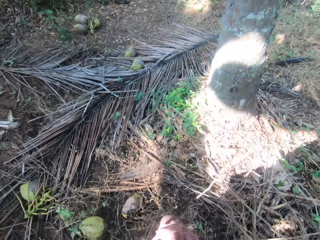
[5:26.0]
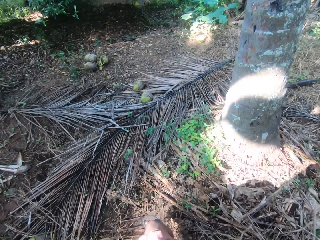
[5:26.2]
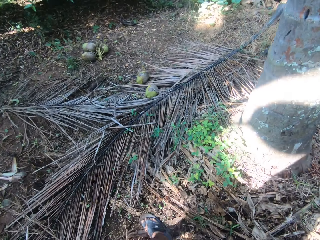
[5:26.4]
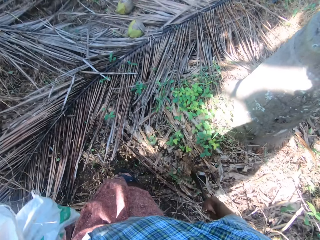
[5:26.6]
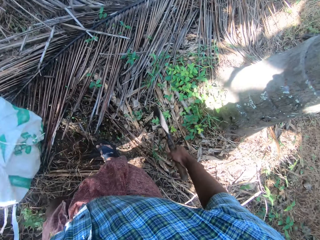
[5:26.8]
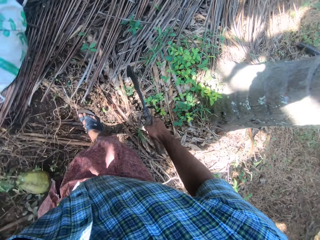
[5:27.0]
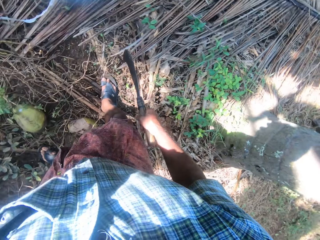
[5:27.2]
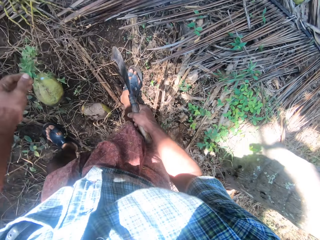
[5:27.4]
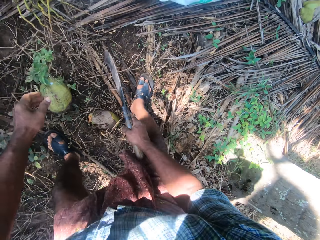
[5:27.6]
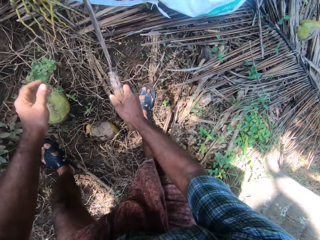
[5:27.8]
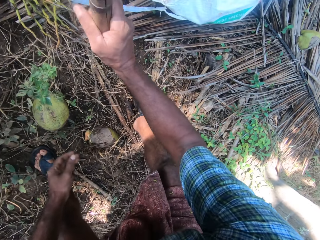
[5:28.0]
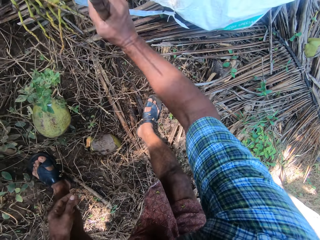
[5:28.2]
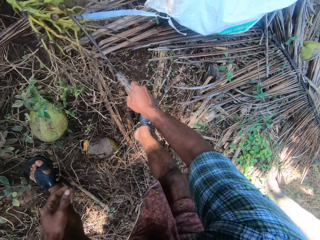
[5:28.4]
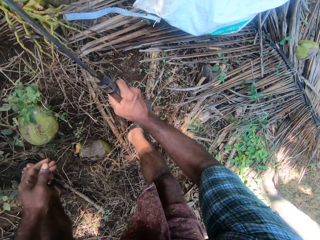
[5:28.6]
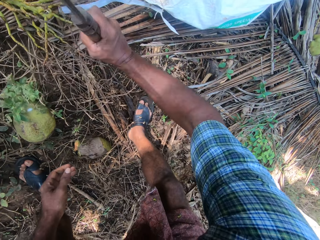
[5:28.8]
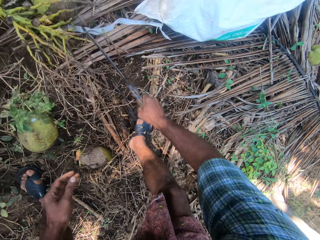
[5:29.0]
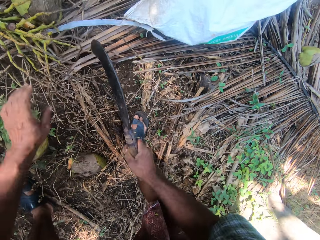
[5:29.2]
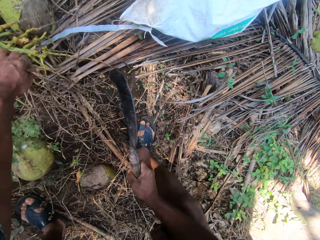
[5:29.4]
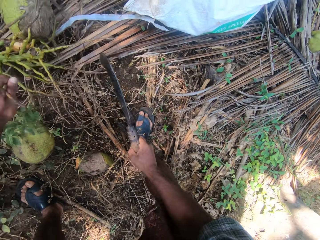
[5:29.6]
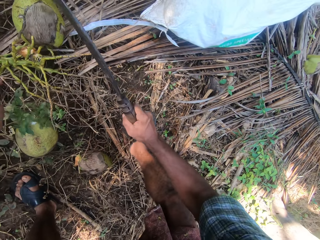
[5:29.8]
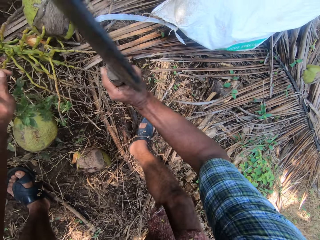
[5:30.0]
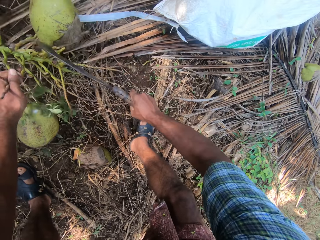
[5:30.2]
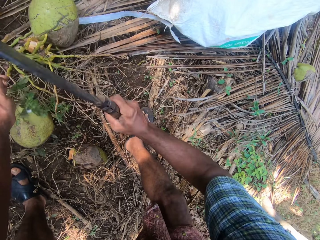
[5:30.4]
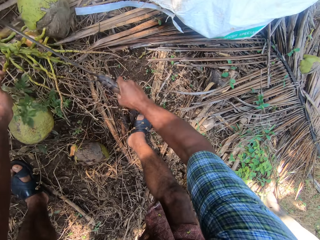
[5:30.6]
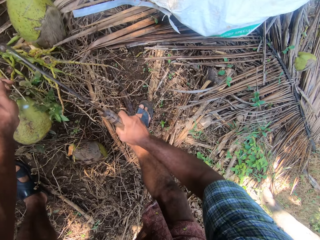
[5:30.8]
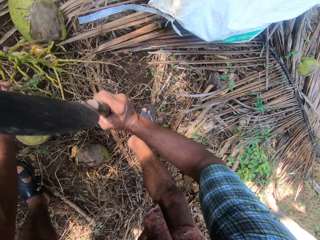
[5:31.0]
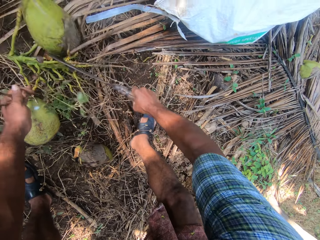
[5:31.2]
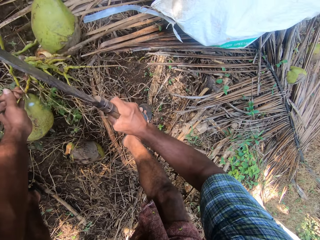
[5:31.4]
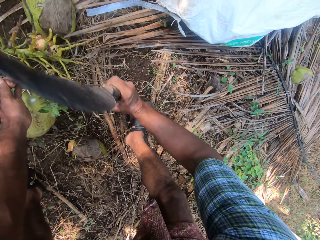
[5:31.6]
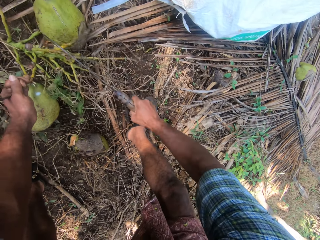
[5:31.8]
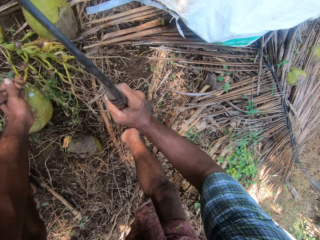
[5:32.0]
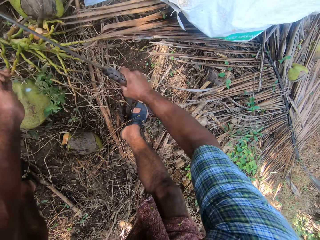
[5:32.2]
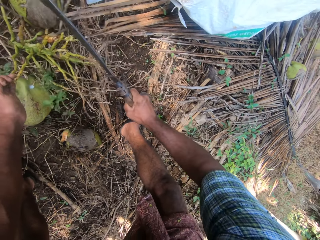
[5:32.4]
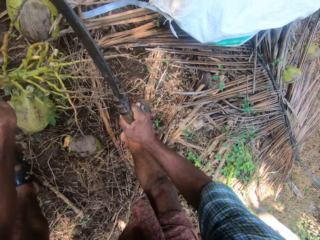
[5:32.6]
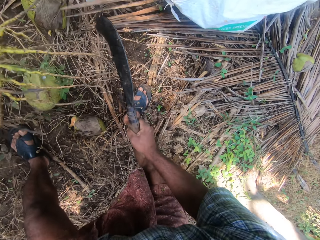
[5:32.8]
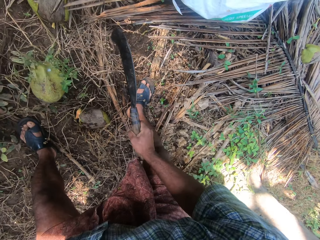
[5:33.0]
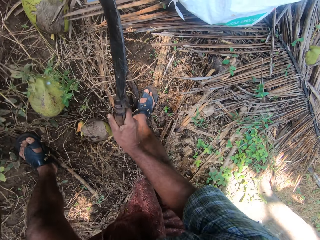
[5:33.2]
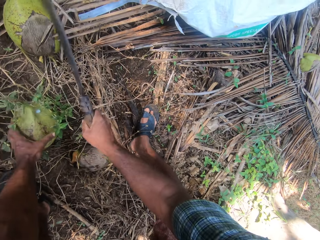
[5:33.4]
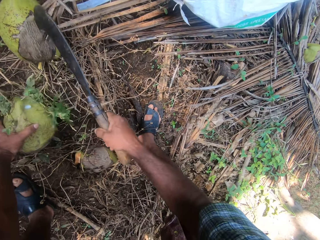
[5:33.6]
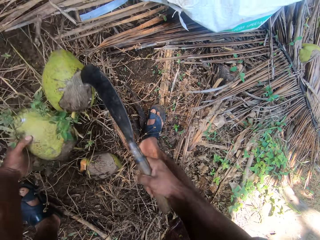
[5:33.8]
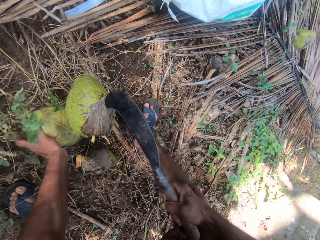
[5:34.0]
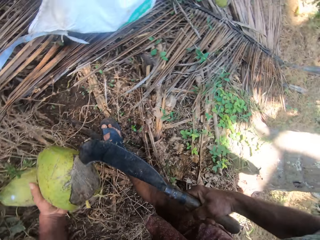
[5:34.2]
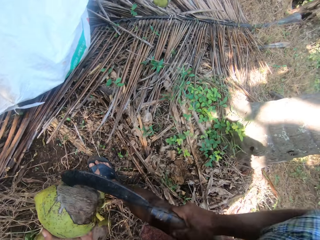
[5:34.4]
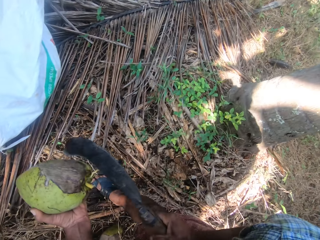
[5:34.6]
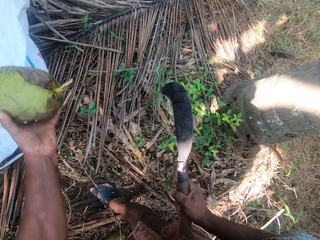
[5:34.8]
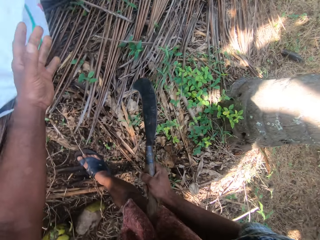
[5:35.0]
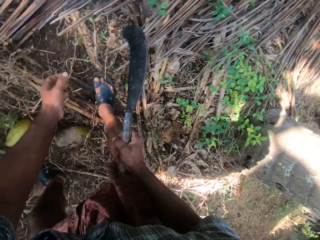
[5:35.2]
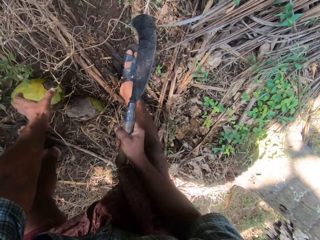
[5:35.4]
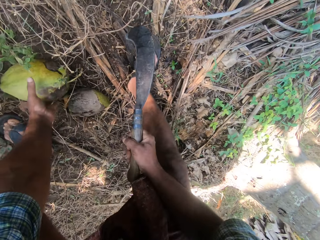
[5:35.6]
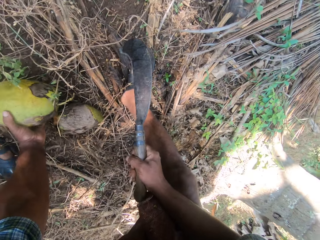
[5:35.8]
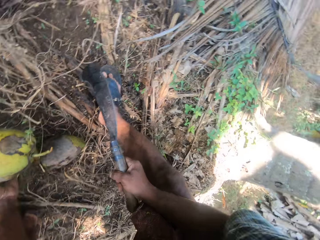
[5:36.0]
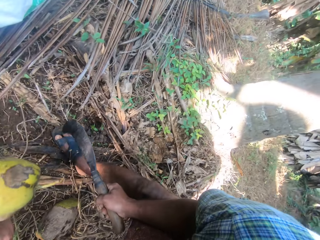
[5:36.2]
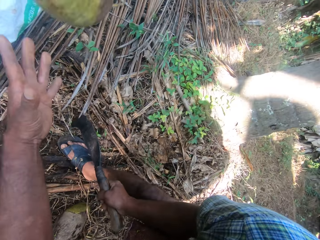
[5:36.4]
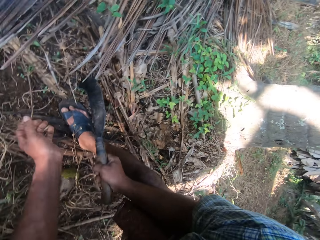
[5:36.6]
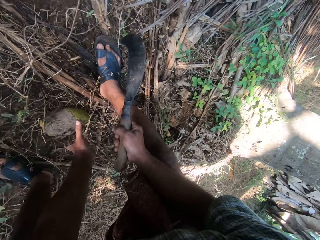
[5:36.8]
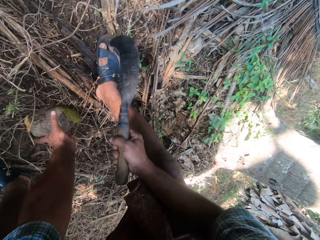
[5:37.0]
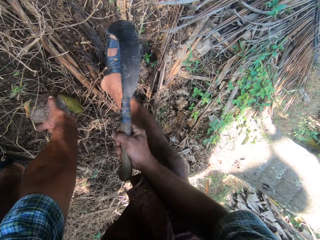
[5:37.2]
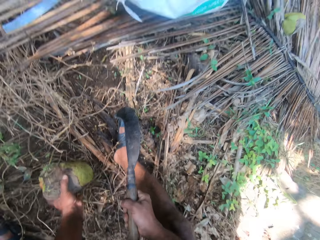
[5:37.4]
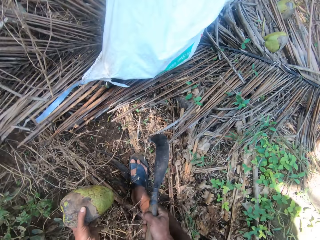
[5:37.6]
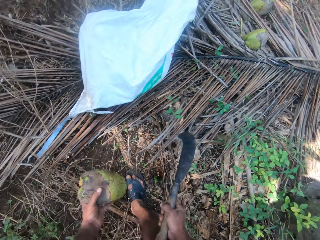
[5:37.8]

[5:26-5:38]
The camera wearer drops the plastic sack on the ground. They cut the branches with a hand sickle. They hold the branches with the left hand and cut the branches holding the fruit with the hand sickle. They throw the branches on the ground. They pick up the coconut with the hand sickle, pick the coconut from the hand sickle, and throw the coconut on the ground. They pick up the coconut with the left hand and throw the coconut on the ground.

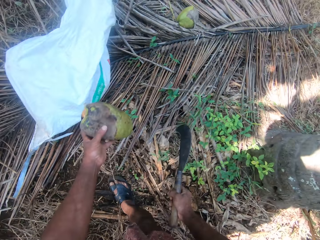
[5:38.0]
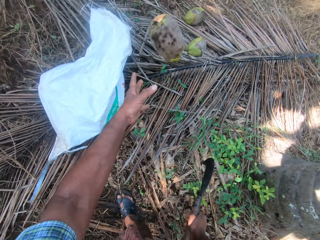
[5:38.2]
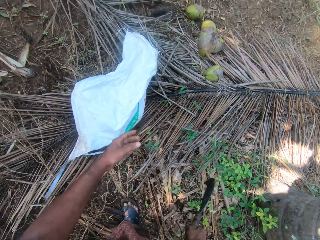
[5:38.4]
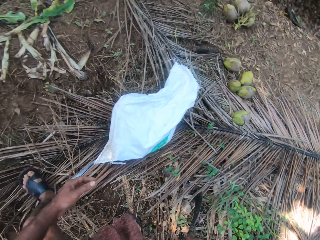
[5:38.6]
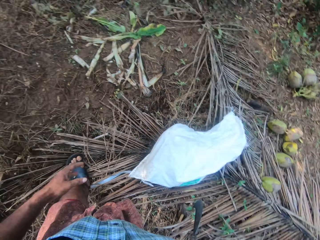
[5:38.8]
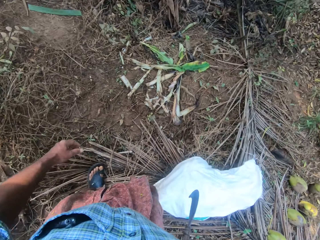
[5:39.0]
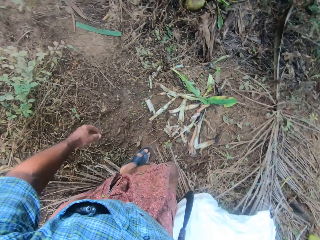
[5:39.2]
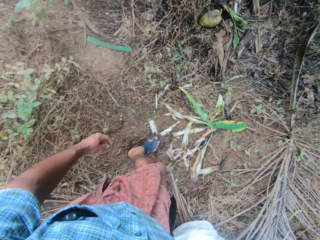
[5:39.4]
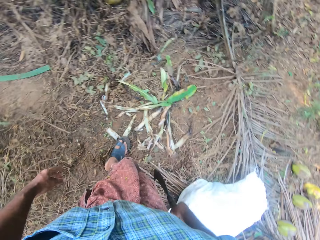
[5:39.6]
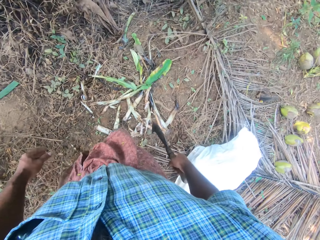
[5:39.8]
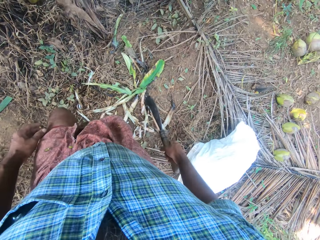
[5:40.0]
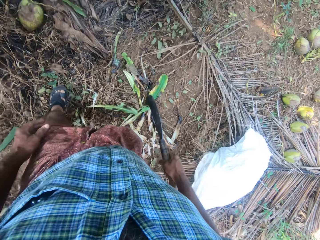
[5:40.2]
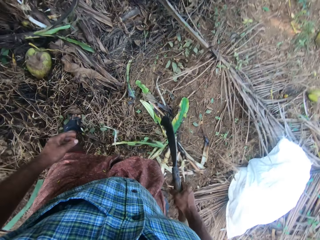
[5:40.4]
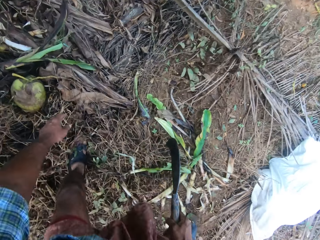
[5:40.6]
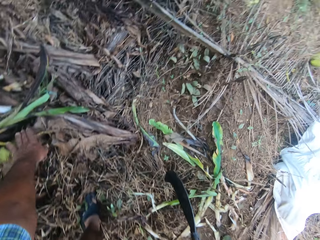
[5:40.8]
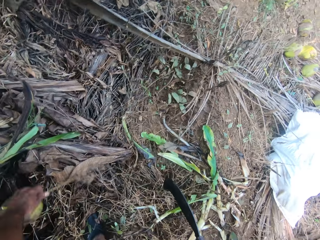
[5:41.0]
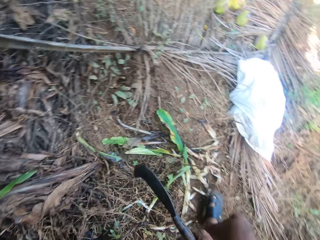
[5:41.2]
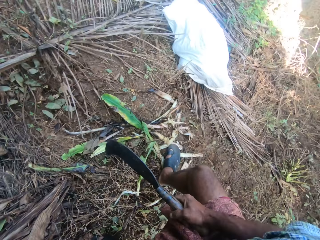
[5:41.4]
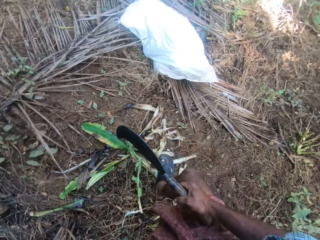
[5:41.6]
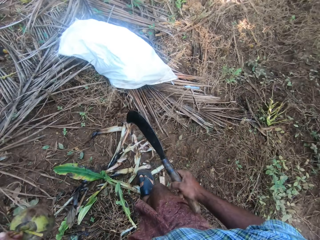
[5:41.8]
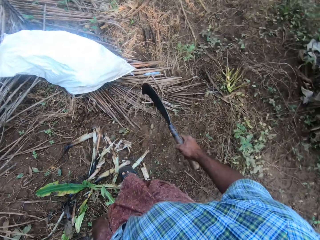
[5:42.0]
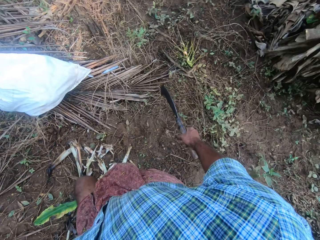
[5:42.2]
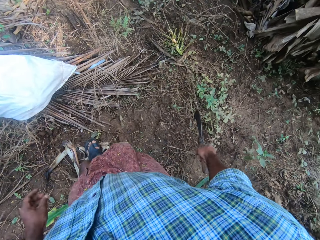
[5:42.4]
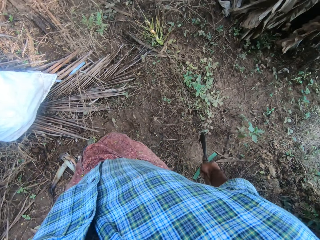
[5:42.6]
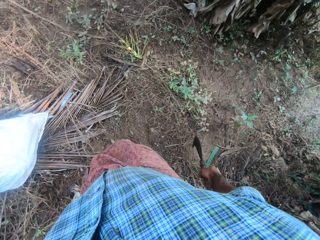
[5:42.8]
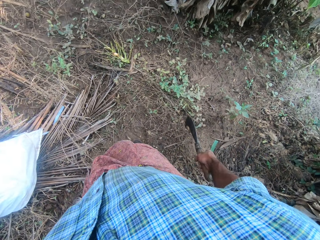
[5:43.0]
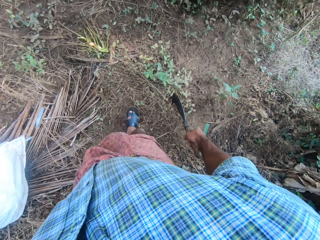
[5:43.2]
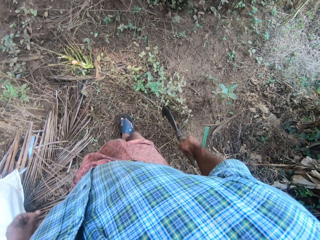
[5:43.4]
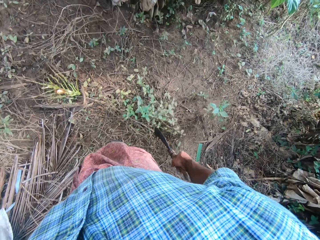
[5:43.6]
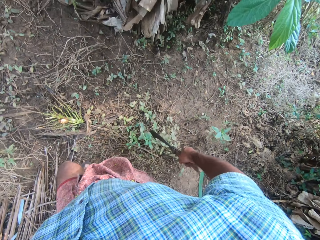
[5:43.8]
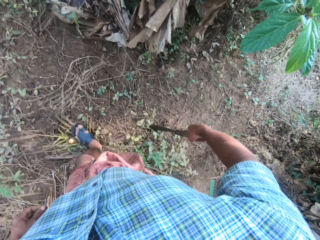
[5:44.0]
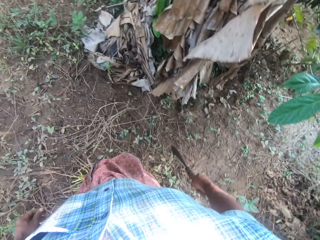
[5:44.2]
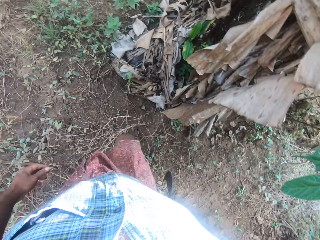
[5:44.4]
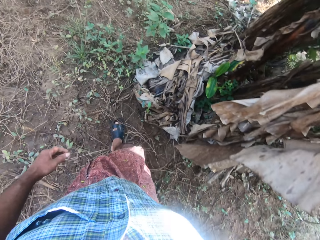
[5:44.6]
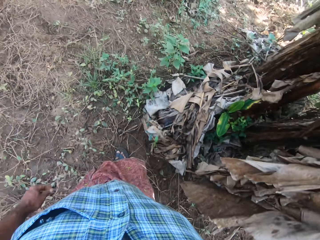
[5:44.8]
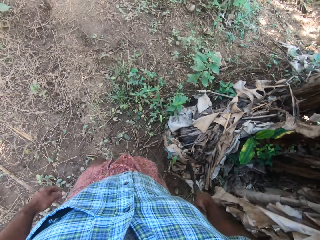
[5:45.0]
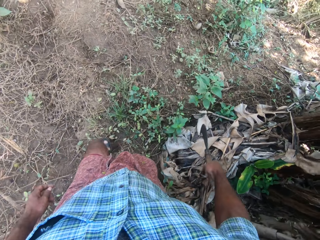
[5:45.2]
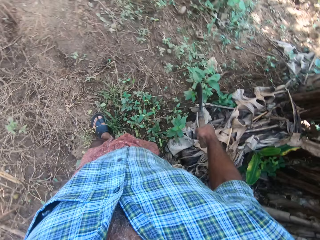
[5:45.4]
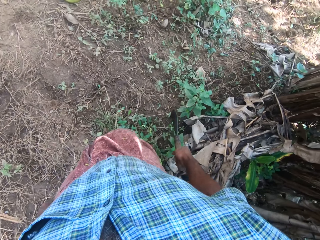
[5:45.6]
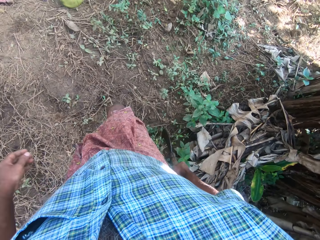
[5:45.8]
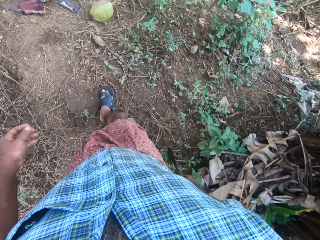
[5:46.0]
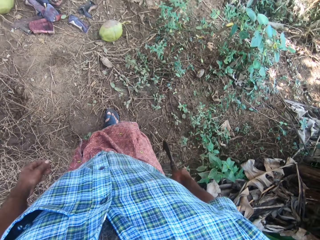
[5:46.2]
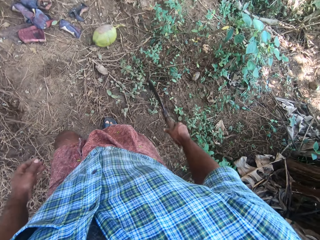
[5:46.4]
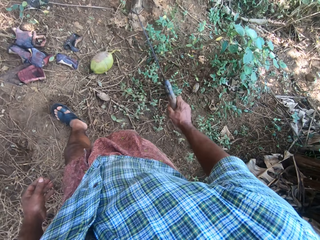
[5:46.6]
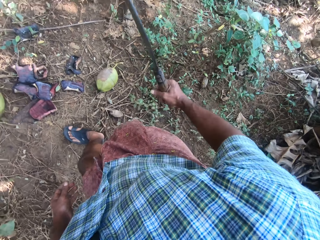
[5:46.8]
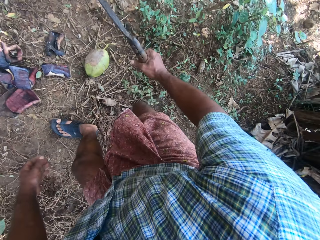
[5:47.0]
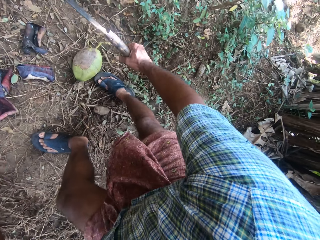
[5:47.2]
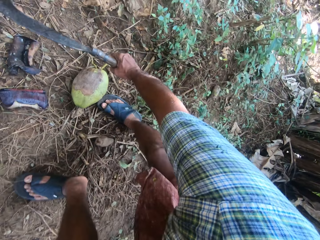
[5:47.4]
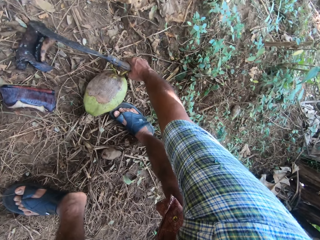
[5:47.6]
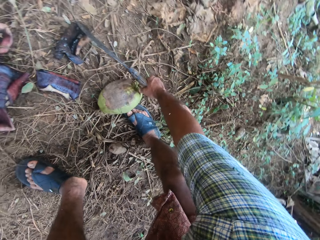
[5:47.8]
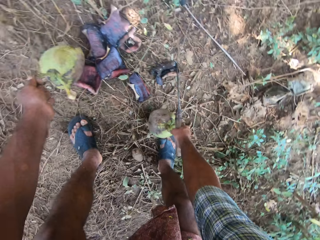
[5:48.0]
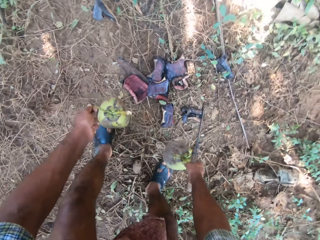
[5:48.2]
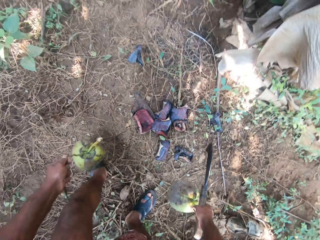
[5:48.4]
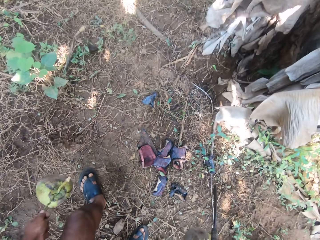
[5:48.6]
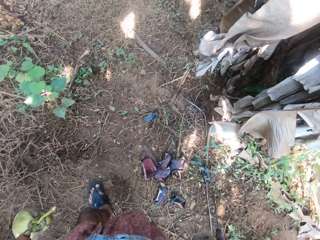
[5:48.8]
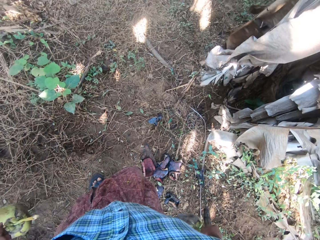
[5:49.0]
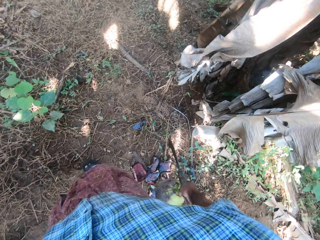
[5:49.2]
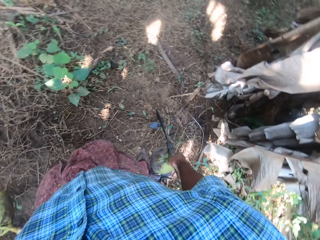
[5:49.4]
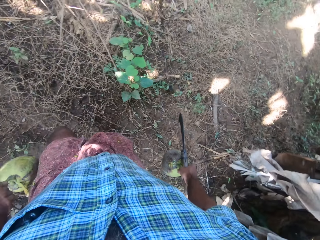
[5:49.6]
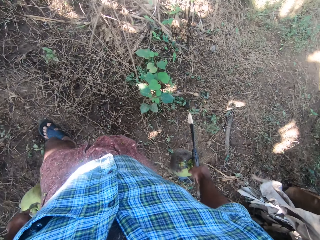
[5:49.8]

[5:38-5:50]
The camera wearer picks up the coconut with the left hand and throws the coconut on the ground. They walk around. They walk around. They pick up the coconuts from the ground in both hands.
